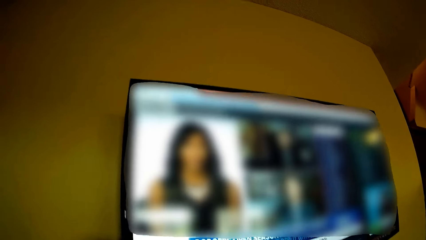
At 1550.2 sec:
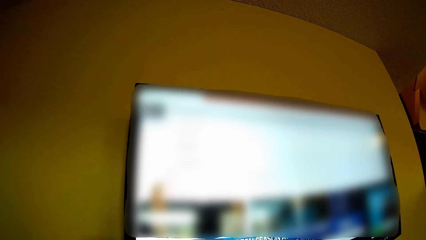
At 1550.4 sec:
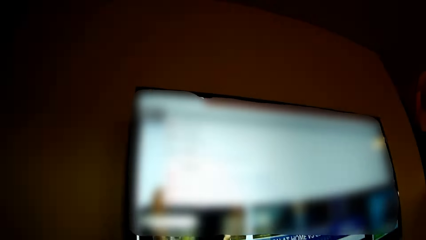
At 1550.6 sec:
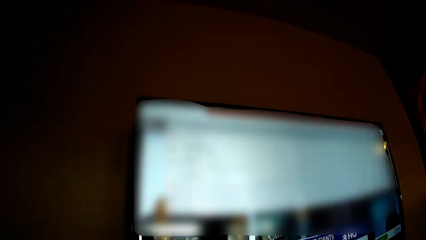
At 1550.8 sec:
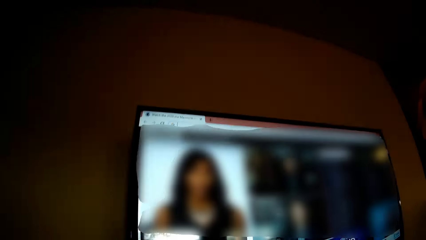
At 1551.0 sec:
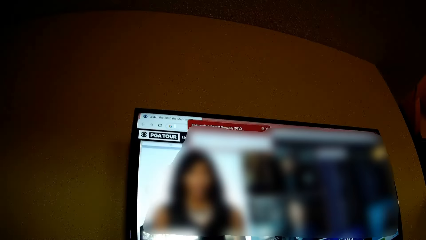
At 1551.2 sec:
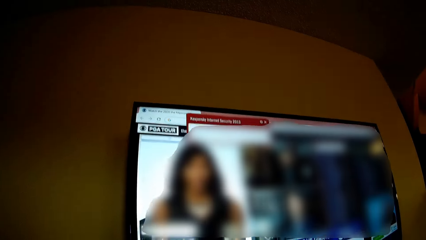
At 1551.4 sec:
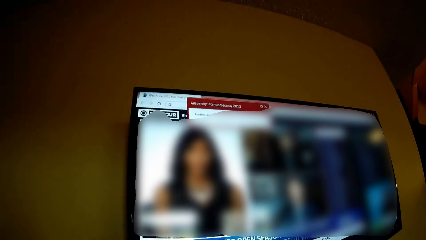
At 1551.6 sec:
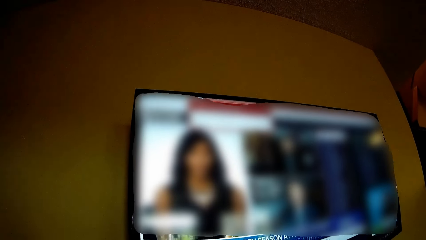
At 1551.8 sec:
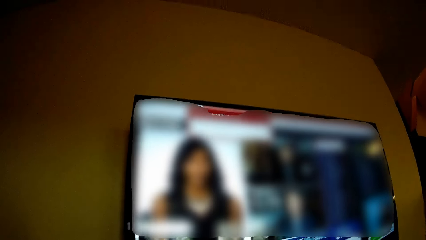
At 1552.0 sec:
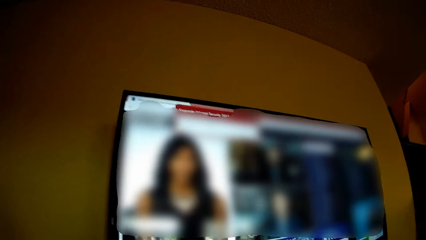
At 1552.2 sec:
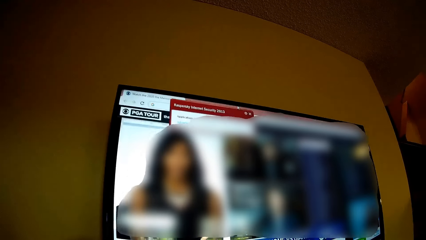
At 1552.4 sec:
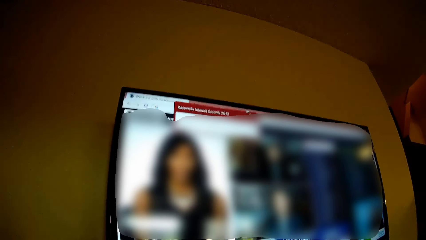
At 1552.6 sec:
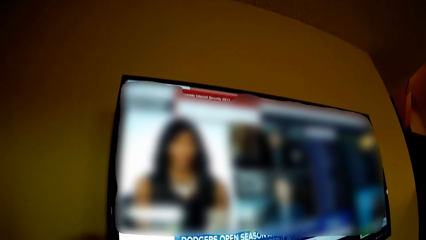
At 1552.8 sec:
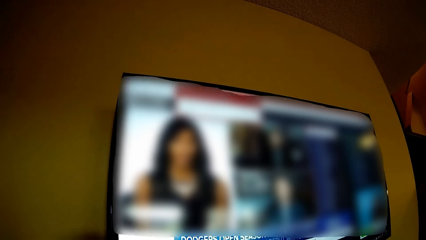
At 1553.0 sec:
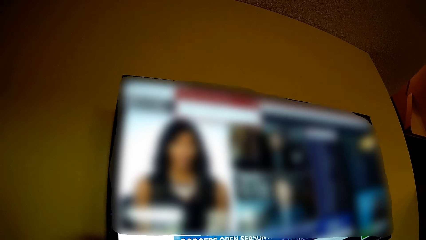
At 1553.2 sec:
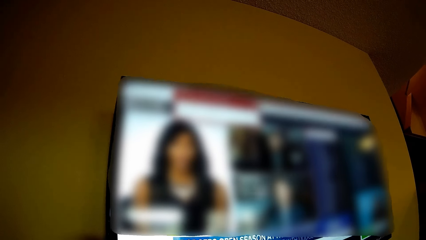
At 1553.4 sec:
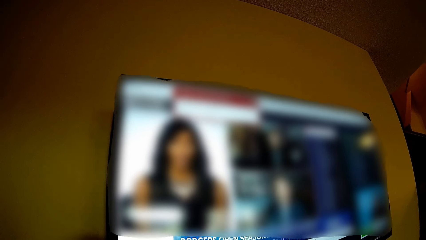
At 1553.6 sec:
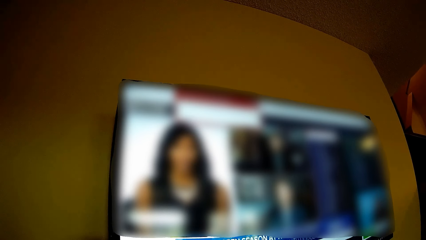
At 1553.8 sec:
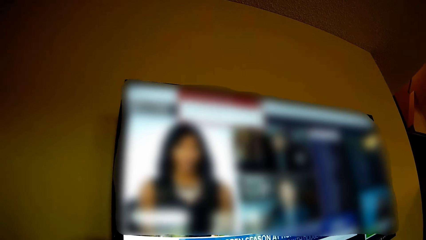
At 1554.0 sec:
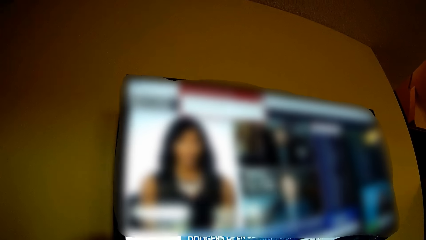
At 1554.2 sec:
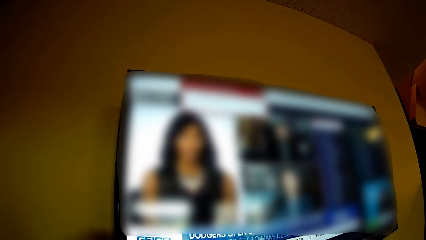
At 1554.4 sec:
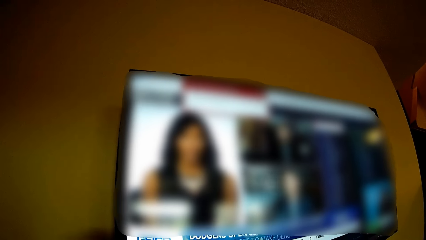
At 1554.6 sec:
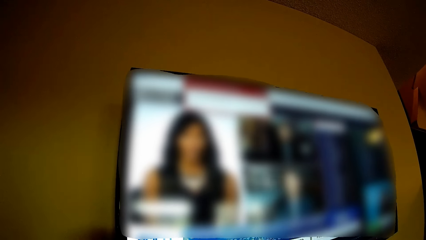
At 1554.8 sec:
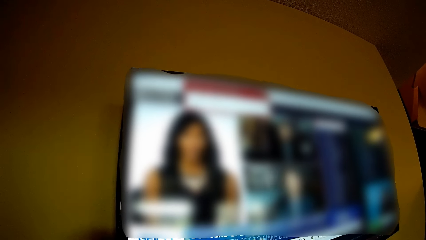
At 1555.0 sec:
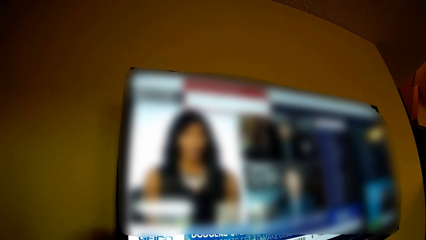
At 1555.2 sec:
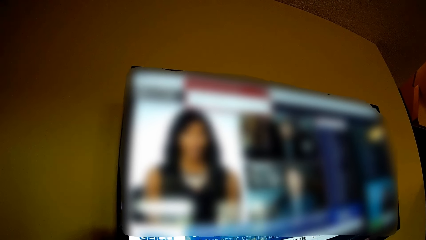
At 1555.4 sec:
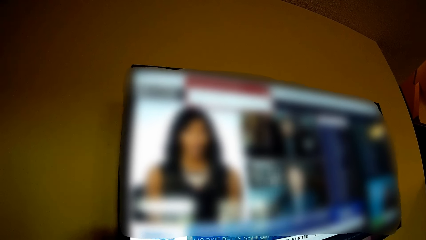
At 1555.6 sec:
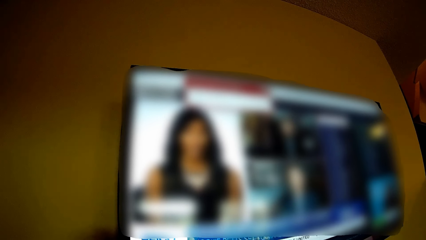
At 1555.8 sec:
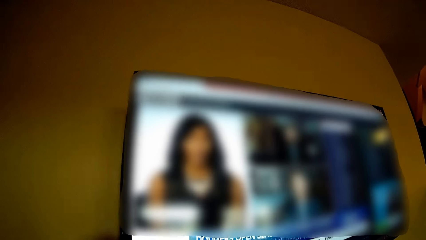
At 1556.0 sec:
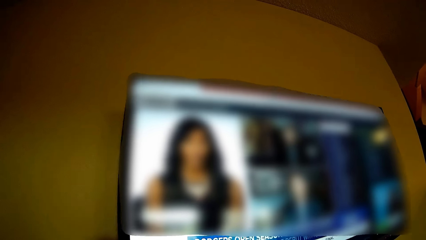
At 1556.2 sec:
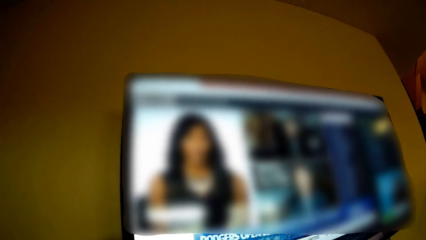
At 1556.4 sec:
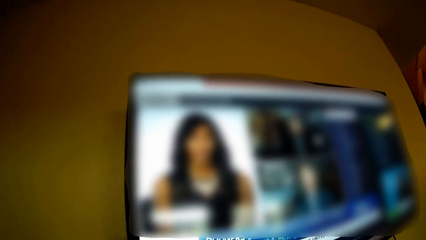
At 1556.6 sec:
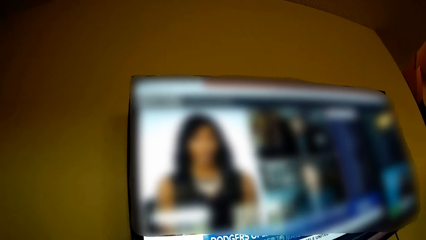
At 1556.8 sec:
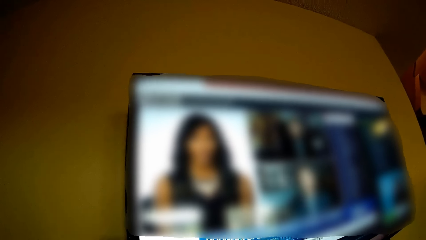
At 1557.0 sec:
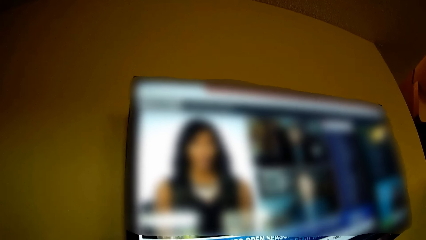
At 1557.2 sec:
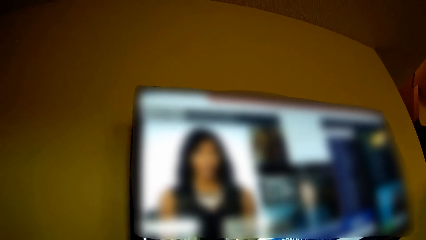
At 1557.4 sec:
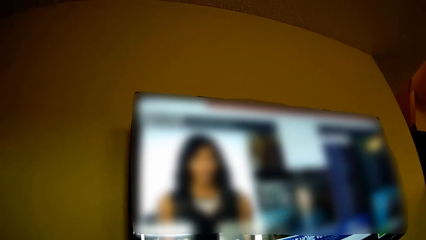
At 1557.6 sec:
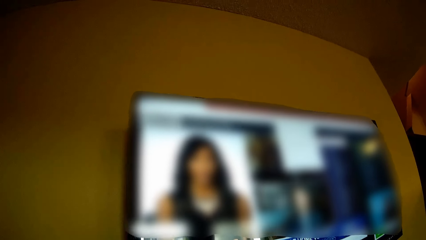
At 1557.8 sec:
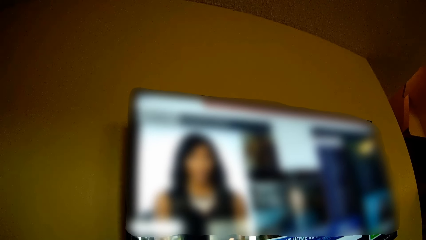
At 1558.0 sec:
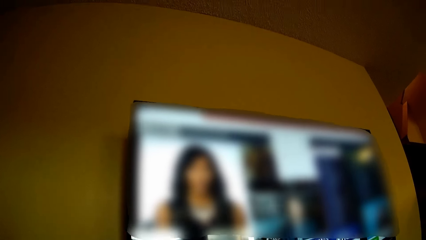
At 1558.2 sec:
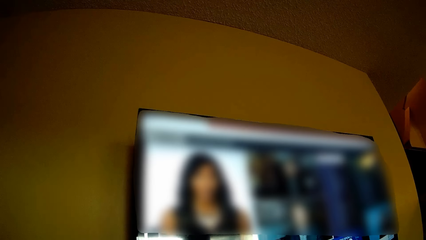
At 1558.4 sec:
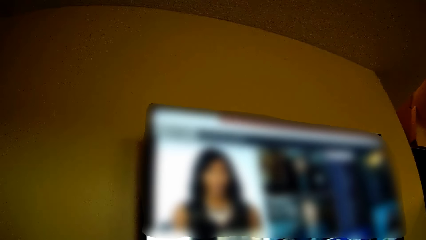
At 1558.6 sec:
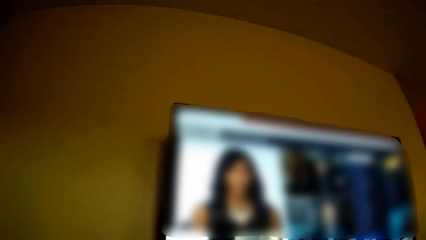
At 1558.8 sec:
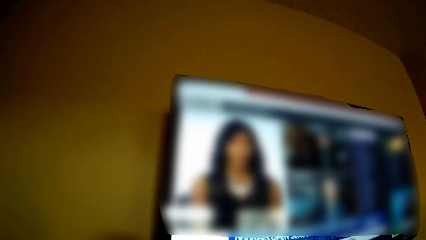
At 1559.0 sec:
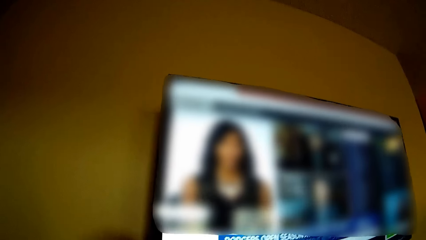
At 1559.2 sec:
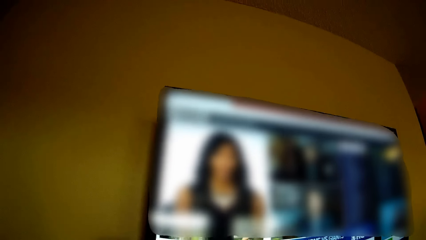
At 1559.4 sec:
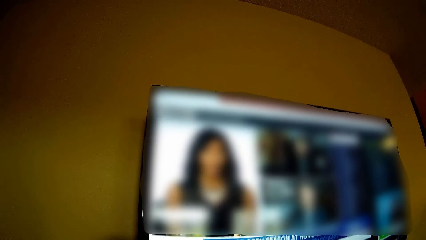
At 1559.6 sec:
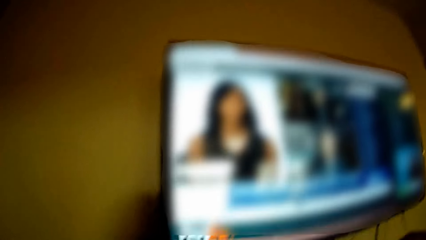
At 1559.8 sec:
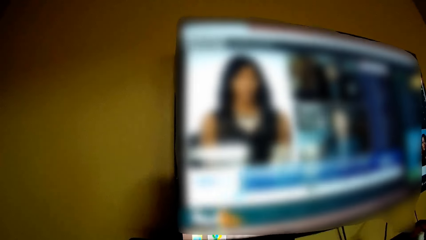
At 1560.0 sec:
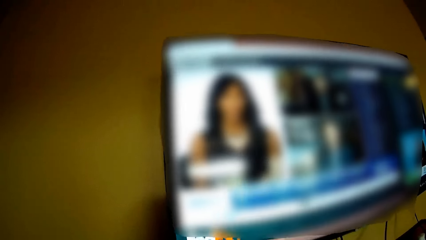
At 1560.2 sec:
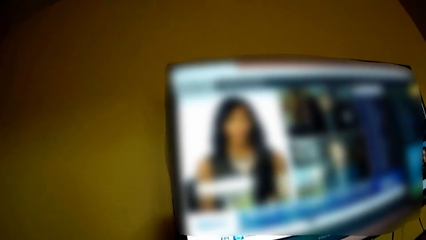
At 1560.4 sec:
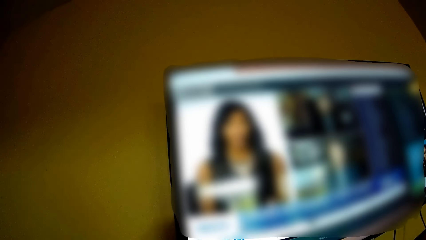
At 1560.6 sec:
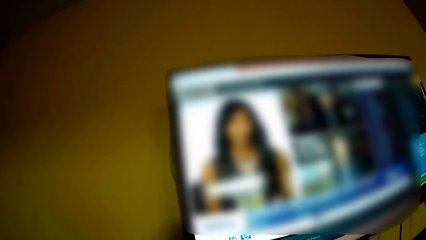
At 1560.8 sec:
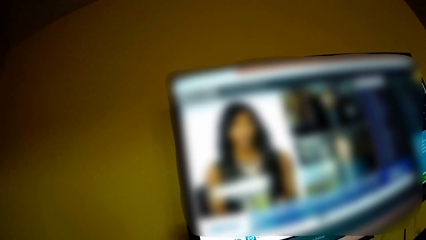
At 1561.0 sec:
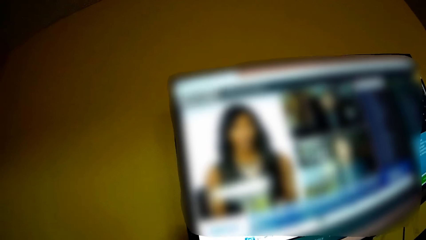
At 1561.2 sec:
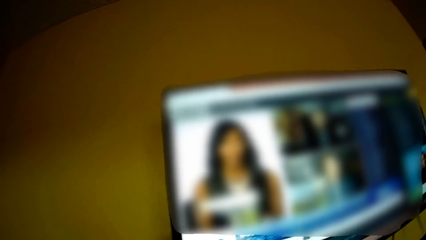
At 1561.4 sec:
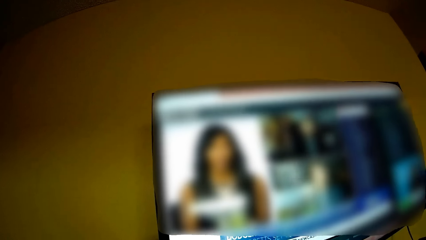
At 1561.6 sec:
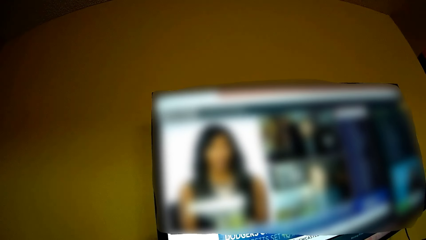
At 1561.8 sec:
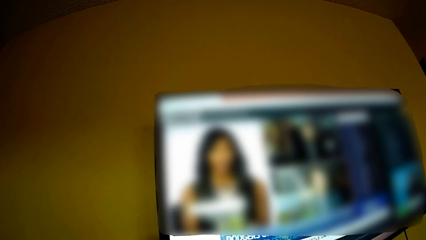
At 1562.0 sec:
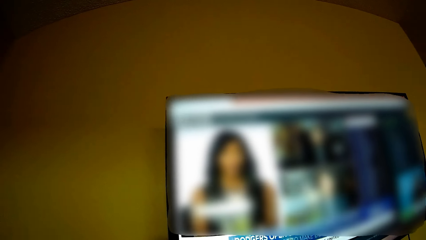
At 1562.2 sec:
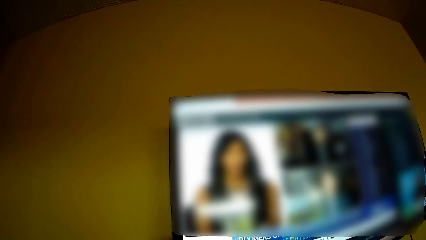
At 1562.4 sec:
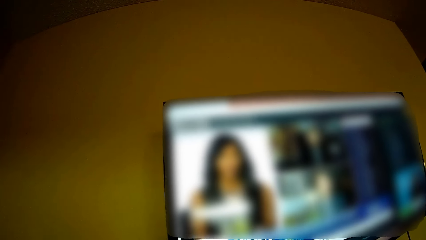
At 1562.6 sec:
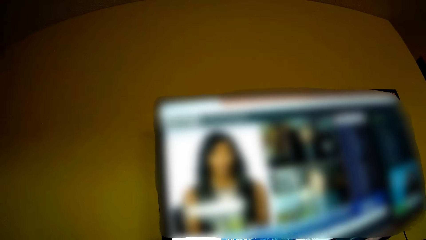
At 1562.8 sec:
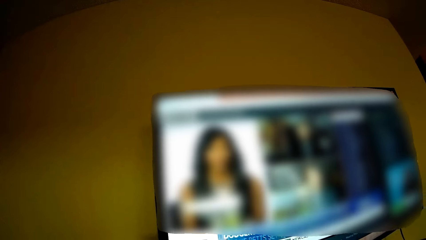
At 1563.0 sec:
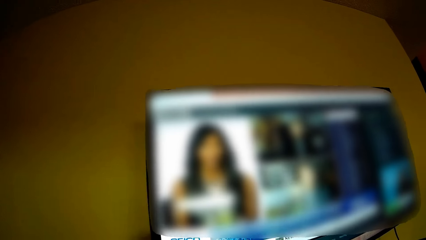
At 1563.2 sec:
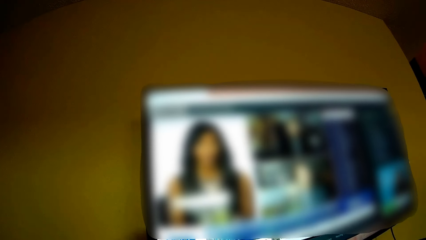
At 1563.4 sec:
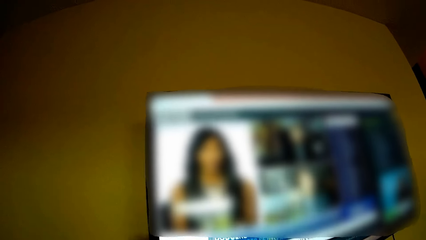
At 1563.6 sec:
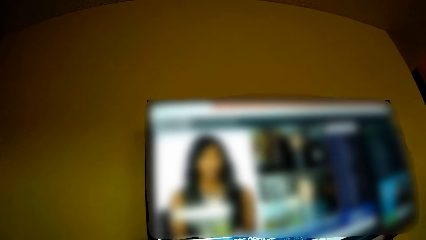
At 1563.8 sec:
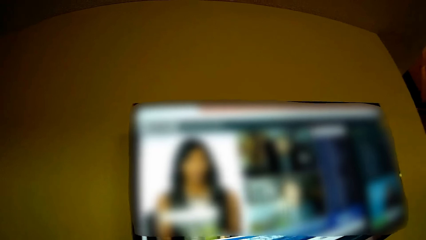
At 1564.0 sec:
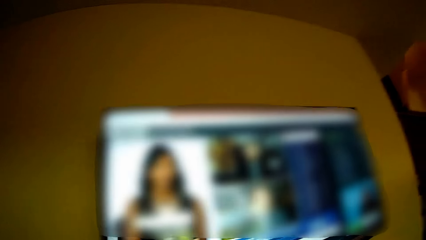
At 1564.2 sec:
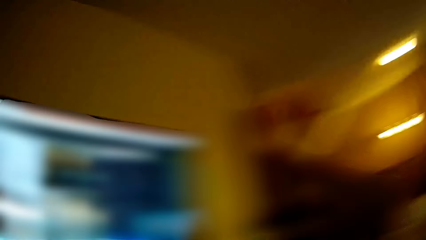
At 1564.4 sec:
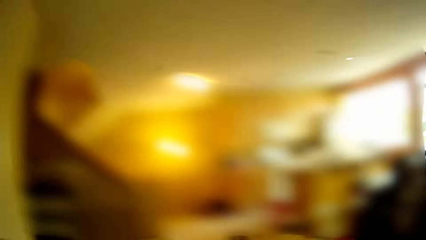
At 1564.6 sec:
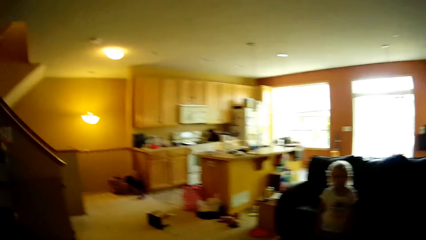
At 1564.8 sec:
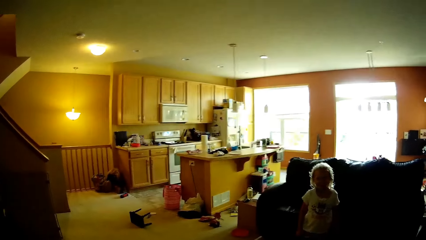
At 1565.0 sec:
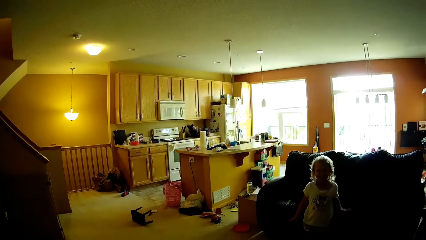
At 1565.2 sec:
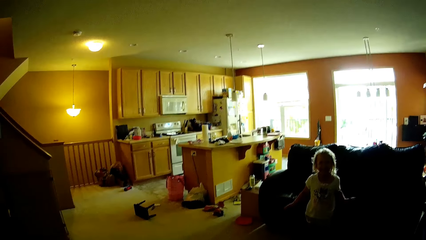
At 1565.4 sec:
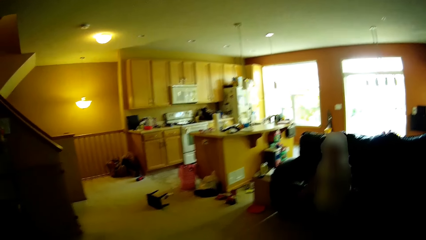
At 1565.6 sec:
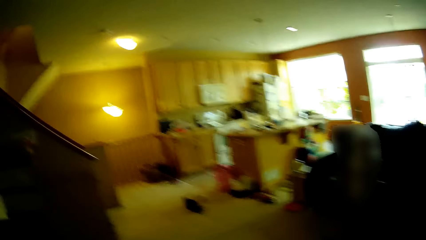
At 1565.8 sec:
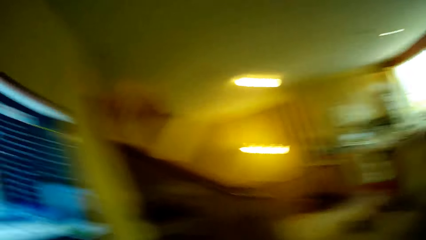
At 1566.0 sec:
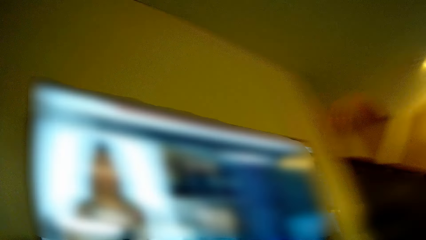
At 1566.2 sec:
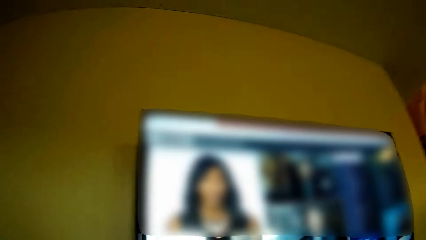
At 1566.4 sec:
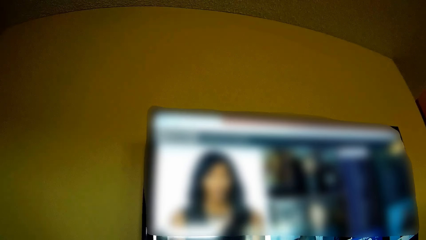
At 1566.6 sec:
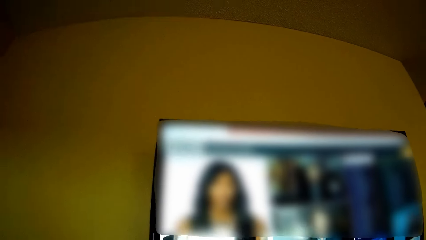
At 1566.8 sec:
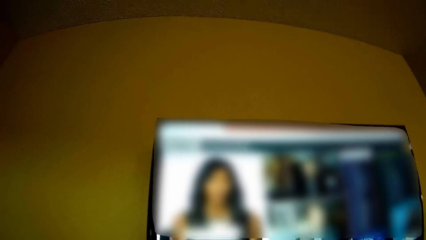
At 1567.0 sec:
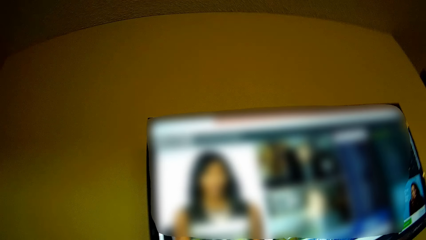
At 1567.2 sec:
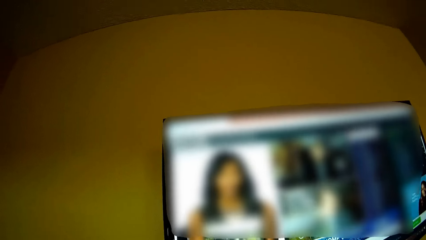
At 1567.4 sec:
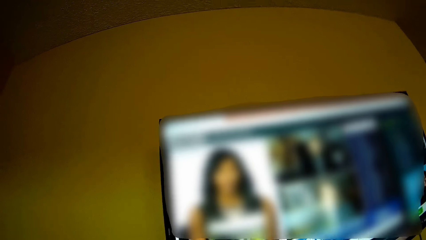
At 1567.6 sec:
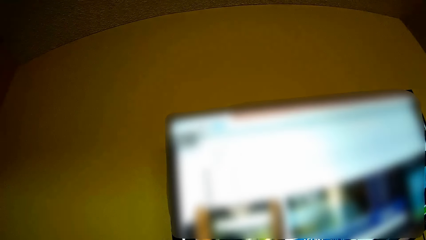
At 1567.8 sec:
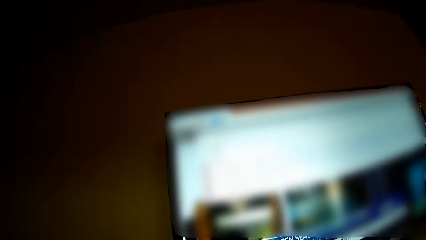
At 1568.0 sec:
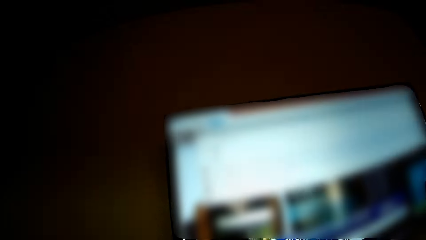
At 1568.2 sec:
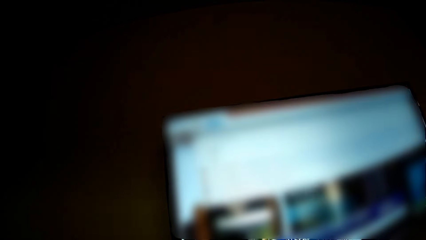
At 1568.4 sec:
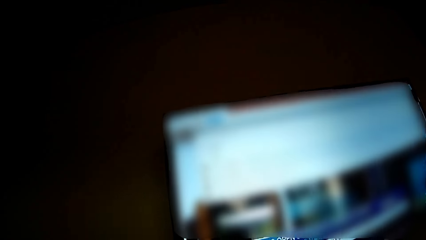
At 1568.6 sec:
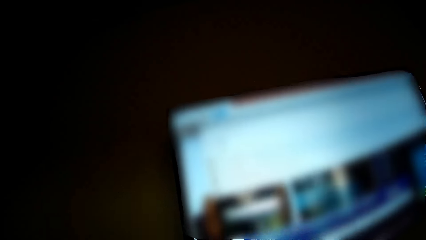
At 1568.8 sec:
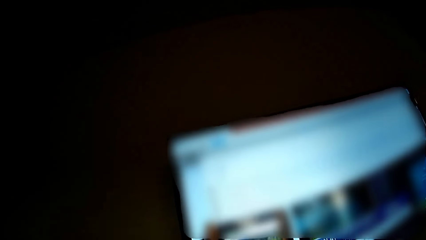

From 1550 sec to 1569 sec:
The camera wearer looks at the girl. They converse with the girl. They operate the television.
